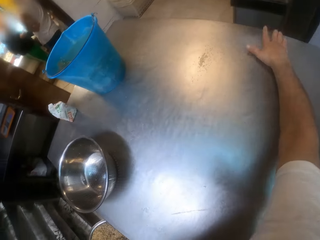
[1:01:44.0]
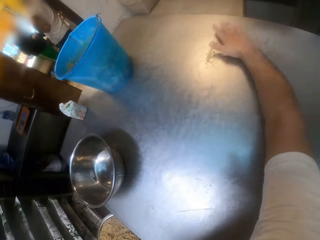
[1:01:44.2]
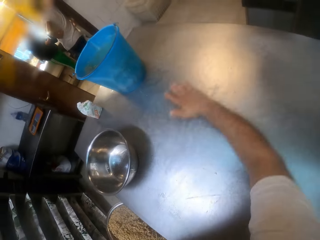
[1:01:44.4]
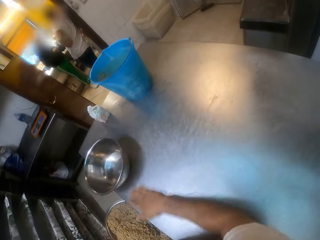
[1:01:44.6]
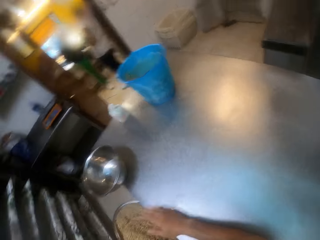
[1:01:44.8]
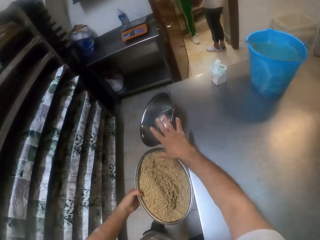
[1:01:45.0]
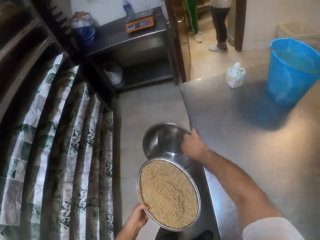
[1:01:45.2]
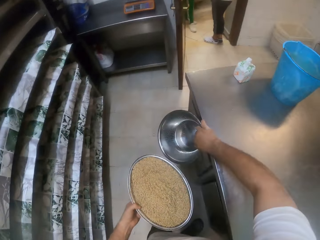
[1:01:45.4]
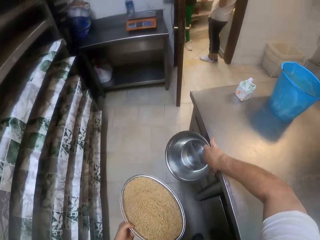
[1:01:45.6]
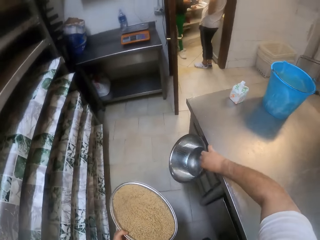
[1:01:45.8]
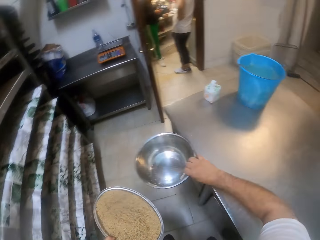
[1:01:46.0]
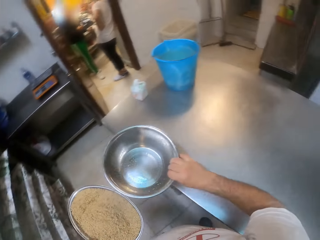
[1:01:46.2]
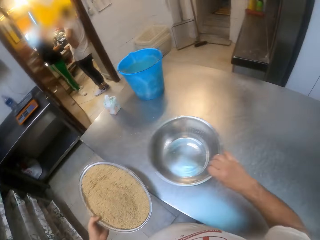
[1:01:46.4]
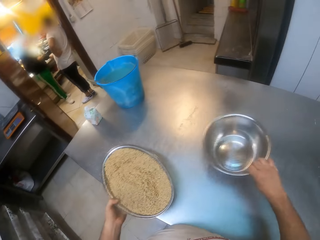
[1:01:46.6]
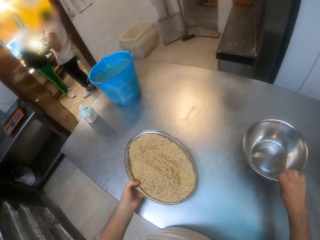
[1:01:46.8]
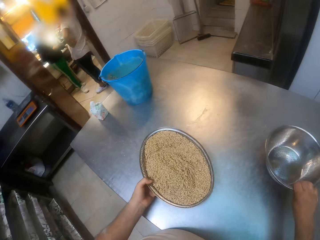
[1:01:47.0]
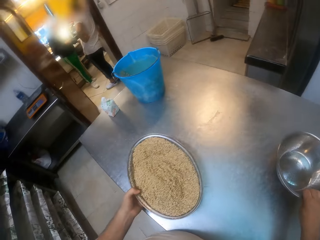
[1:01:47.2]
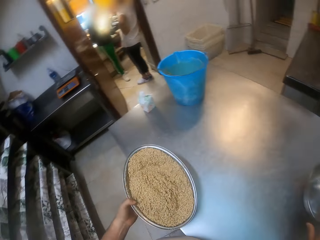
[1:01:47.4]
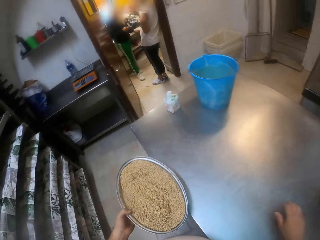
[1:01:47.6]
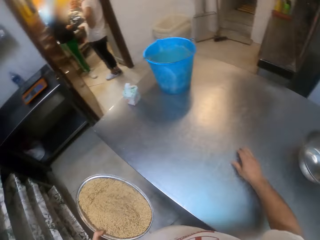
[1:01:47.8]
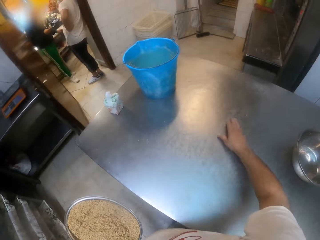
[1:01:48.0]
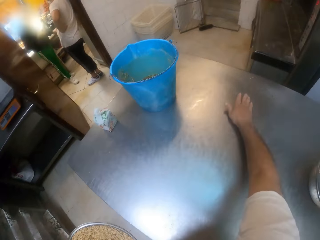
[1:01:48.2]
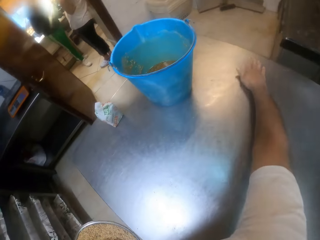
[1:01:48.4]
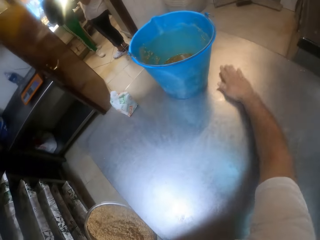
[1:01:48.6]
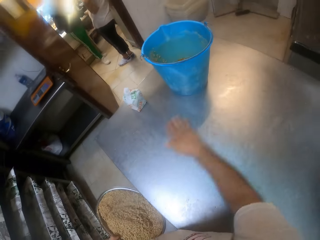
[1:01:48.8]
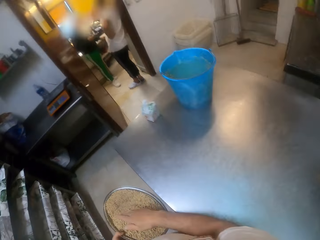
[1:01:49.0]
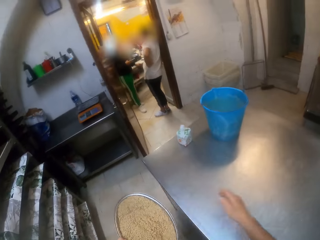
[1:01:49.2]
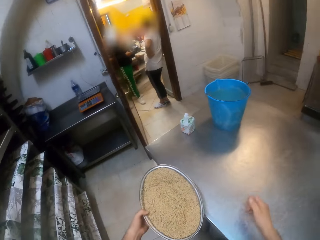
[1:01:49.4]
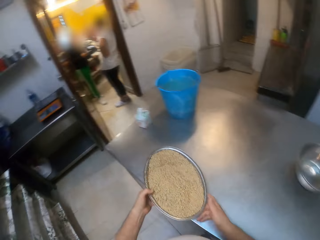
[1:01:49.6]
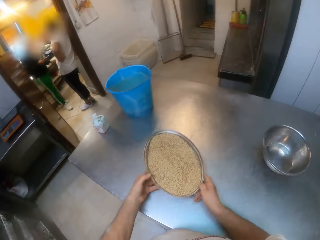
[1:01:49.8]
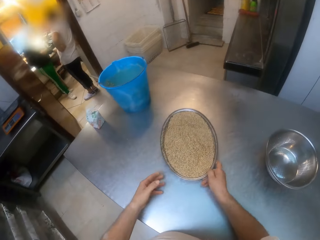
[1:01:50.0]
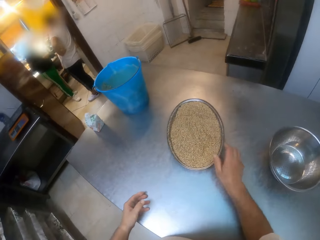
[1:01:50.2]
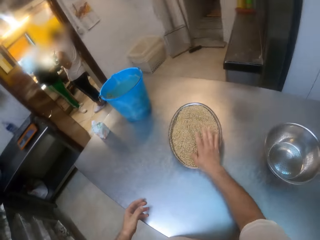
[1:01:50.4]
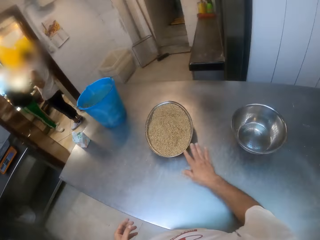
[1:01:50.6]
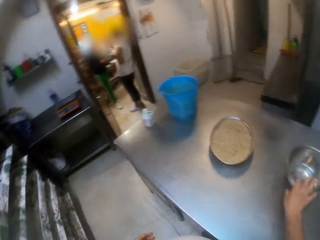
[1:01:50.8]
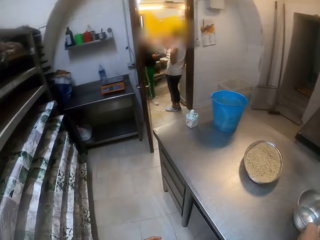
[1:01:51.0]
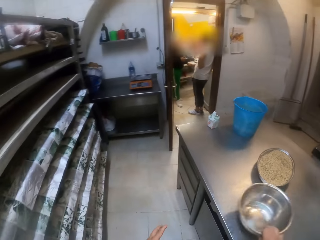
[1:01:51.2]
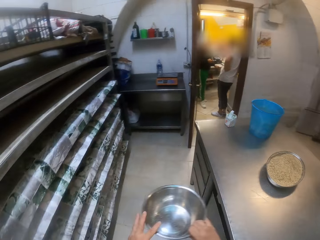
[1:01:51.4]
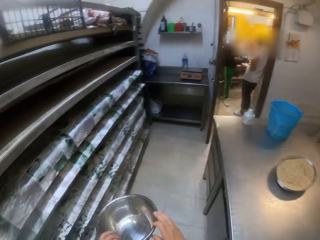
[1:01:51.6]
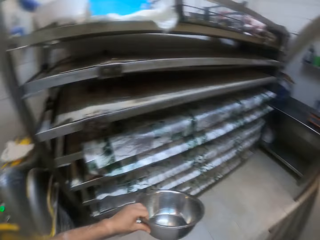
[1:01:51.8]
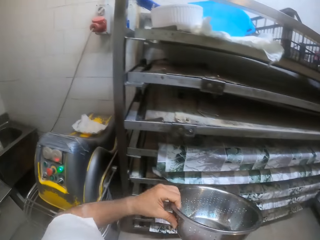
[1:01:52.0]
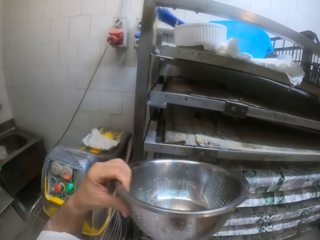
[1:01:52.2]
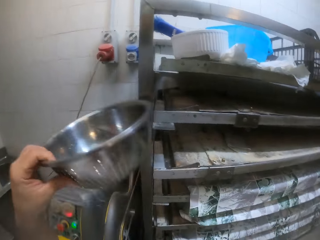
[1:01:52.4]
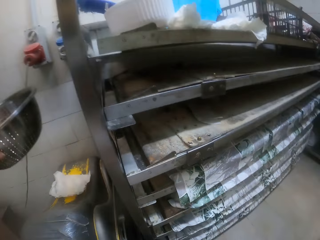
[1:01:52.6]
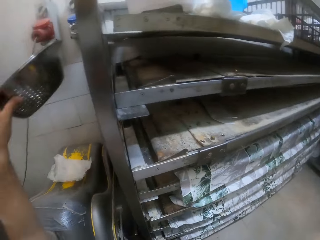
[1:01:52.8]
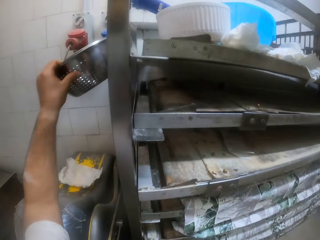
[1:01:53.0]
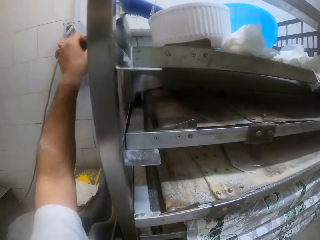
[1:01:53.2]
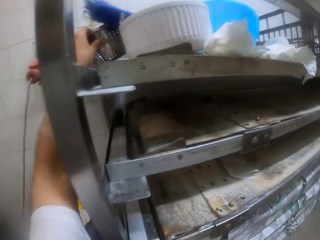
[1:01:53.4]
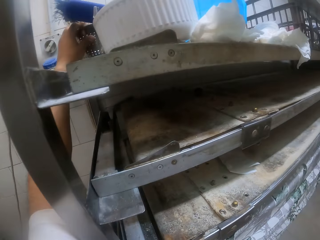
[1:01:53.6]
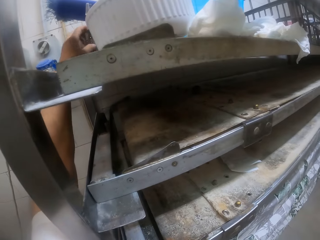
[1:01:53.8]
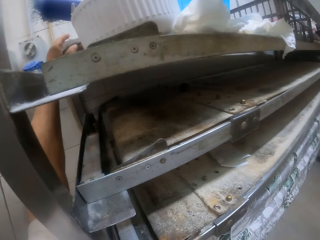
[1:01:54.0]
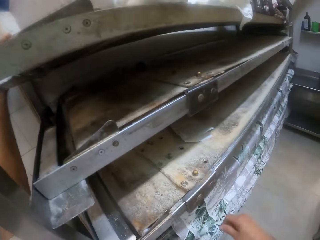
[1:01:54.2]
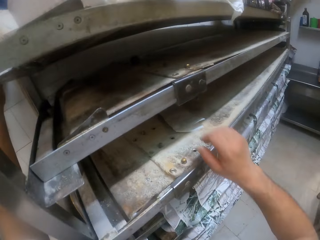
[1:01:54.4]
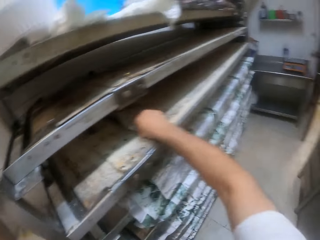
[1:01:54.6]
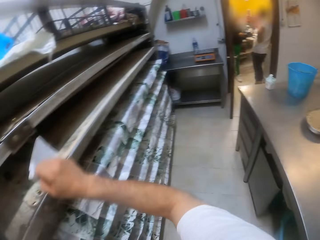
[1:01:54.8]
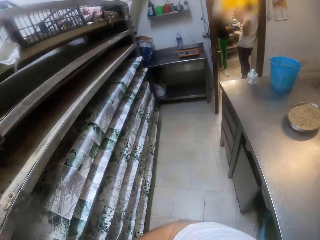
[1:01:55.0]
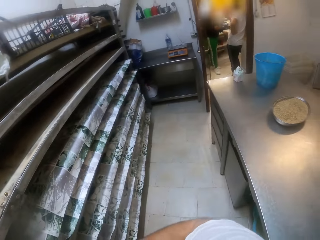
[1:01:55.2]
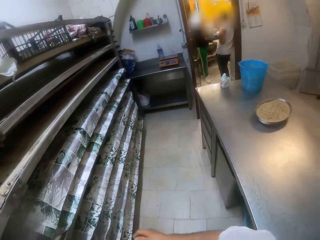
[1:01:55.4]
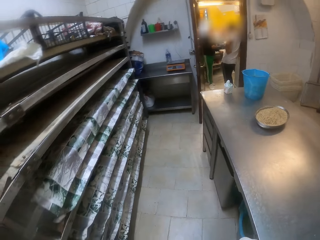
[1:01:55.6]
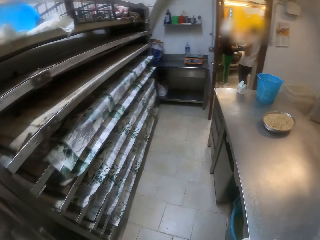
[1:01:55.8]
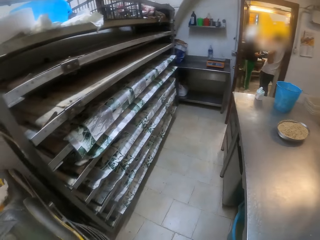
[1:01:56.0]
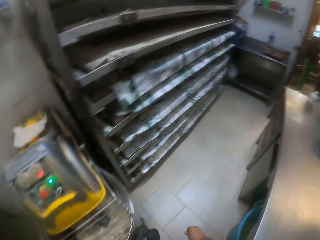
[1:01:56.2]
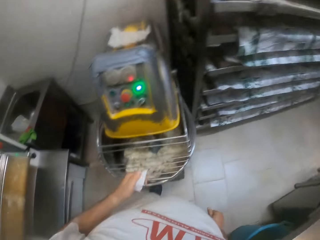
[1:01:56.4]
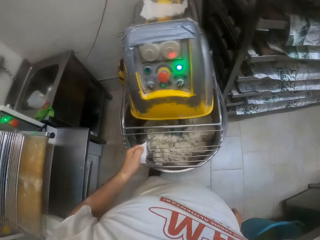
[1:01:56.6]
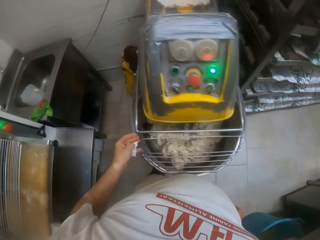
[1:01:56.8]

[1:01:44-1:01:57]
The camera wearer hits the colander on the table with his right hand. He picks up the colander on the table with his right hand. He holds the bowl. He drops the colander on the table with his right hand. He sweeps the spice on the table into the spice tray with his right hand. He holds the spice tray in both hands. He drops the spice tray on the table with his right hand. He rubs his right hand against the spice tray. He picks up the colander on the table with his right hand. He passes the colander to his left hand from his right hand. He walks around with the bowl. He drops the colander on the tray rack with his left hand. He picks up a paper on the tray rack with his right hand.

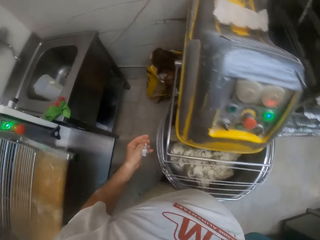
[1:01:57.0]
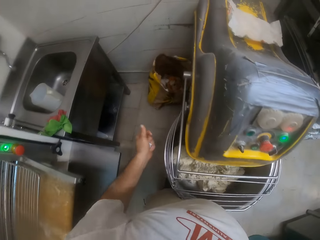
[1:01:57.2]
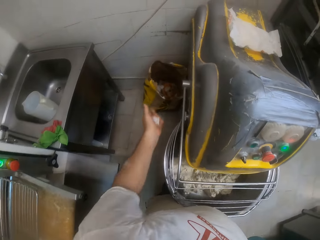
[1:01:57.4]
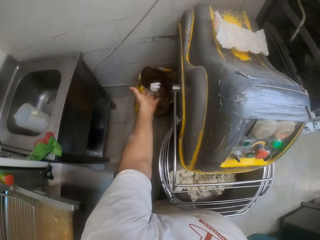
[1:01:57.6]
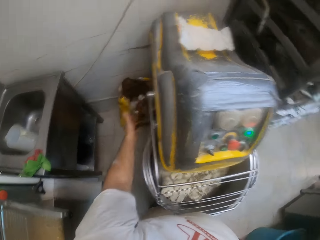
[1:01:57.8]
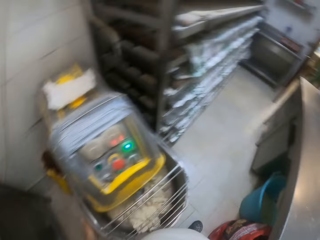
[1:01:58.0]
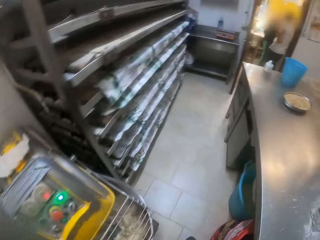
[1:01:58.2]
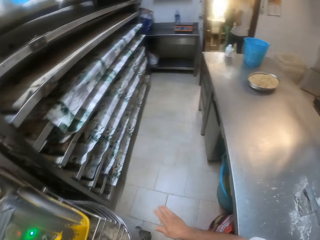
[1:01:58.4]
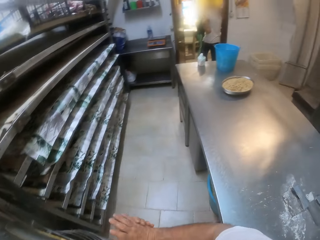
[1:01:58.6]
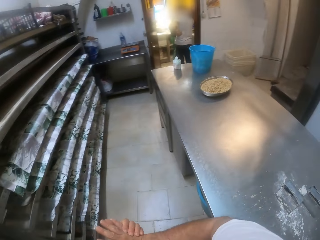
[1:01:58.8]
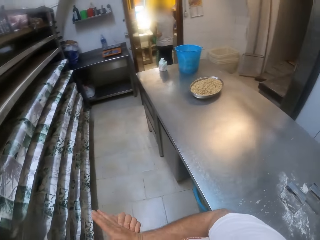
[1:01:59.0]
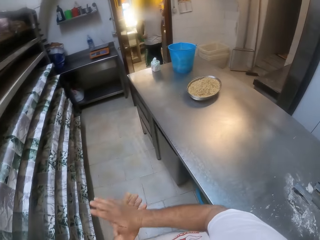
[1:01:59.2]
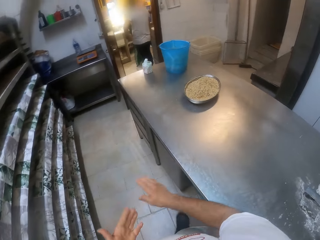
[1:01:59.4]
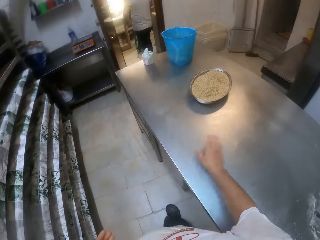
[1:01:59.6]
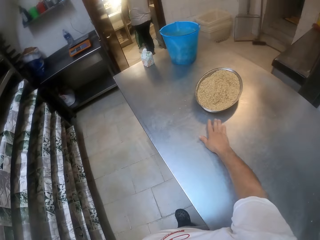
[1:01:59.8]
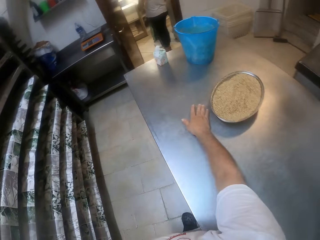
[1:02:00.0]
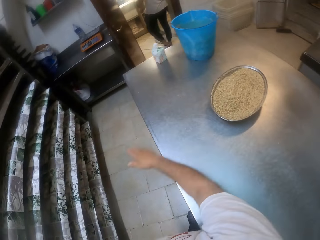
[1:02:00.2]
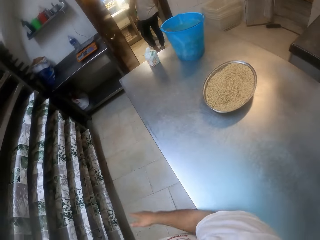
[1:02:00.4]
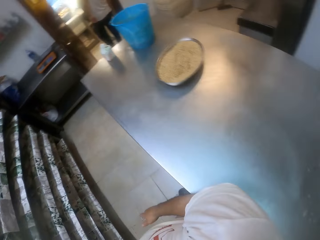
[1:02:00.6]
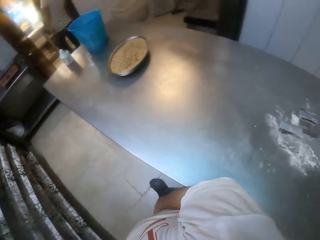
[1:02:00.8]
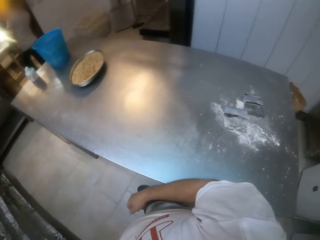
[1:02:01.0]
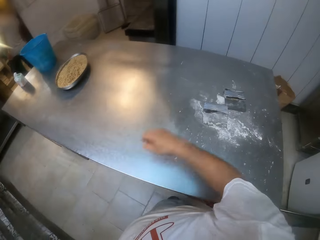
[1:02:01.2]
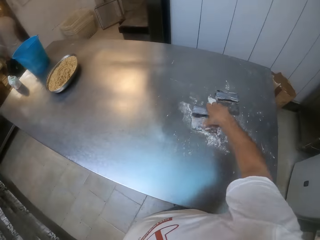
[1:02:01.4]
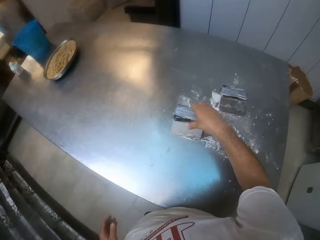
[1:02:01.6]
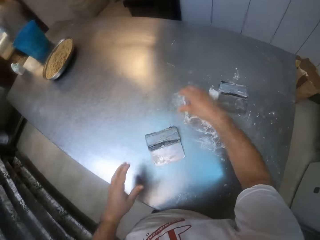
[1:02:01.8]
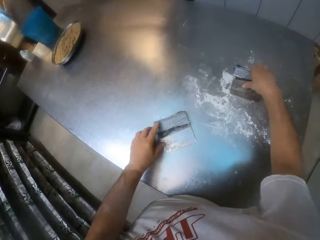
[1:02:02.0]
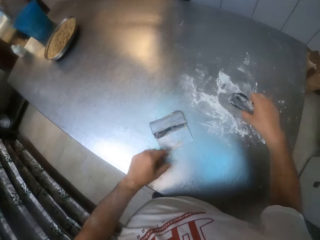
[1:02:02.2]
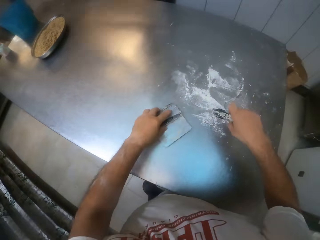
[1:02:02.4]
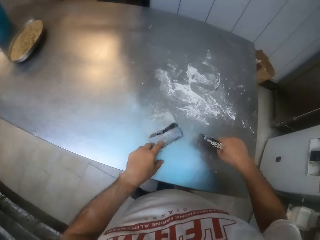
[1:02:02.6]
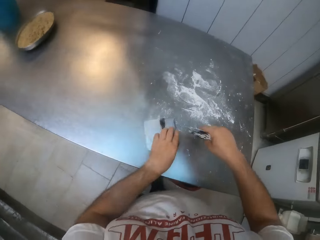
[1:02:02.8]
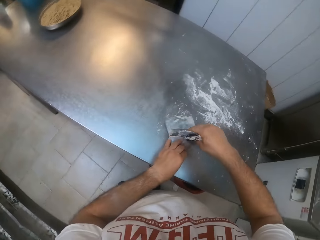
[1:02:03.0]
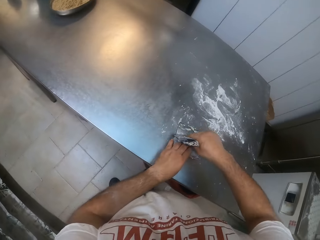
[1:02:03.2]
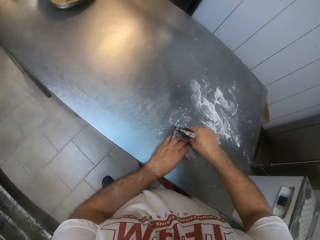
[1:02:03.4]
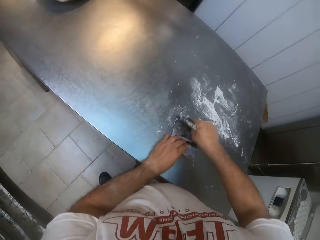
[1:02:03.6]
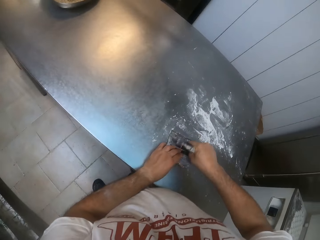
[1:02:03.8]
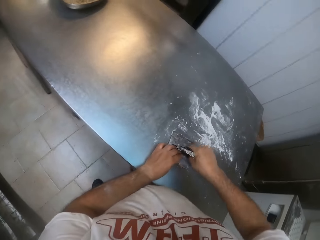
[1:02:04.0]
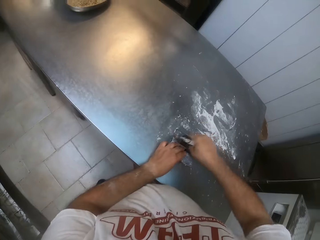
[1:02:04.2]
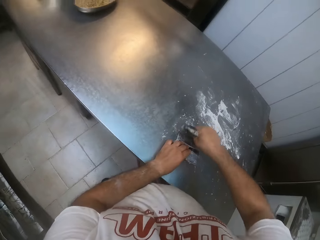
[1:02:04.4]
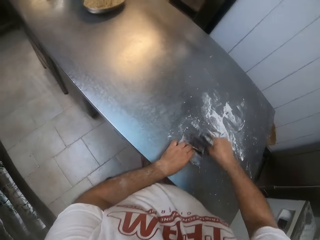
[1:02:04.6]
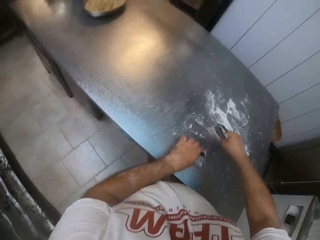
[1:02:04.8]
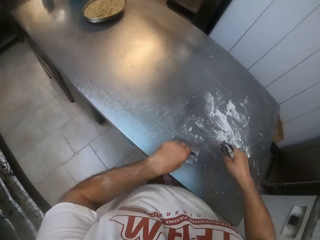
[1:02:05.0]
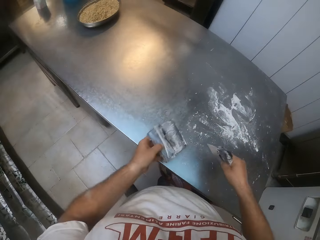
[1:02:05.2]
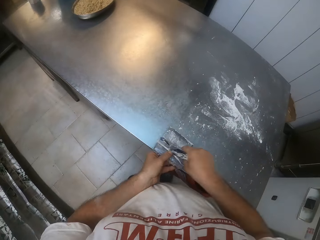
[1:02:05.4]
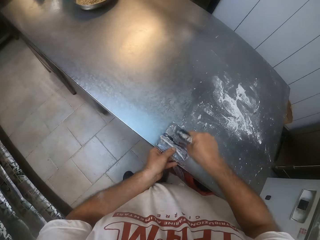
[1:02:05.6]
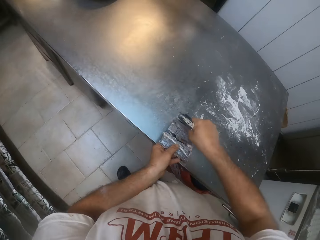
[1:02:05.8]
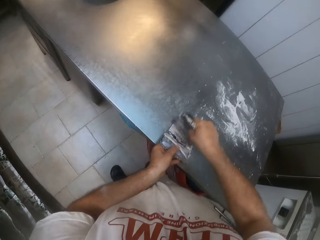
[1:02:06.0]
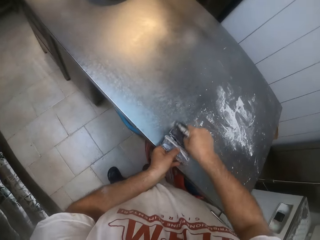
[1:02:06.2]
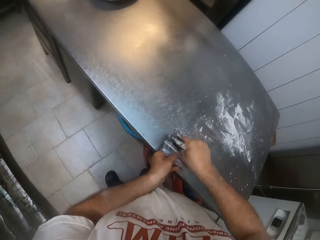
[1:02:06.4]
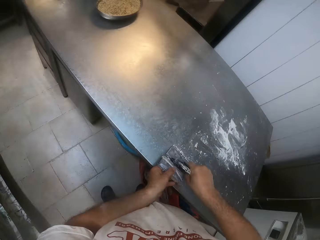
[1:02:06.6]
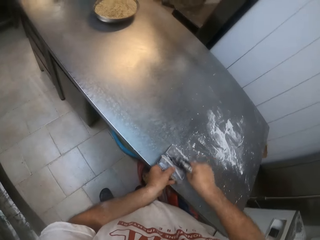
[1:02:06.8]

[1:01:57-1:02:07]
The camera wearer holds something. He drops the paper in a bin with his left hand. He sweeps the table with his right hand. He stands next to the table. He picks up a dough scraper on the table with his right hand. He drops the dough scraper on the table with his right hand. He picks up the dough scraper on the table with his right hand. He spins the dough scraper on the table with his left hand. He holds the dough scraper on the table with his left hand. He scrapes the dough scraper on the table with the dough scraper in his right hand.
